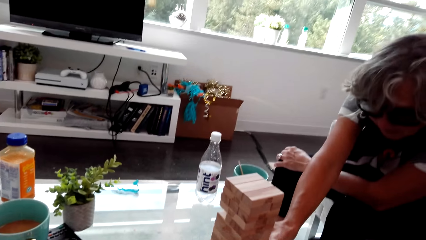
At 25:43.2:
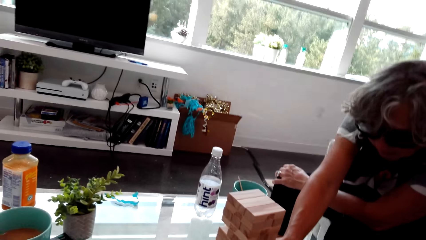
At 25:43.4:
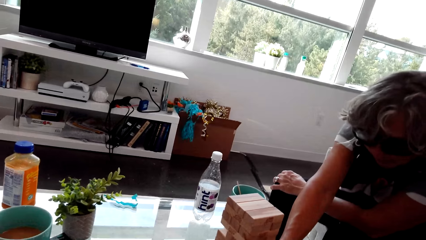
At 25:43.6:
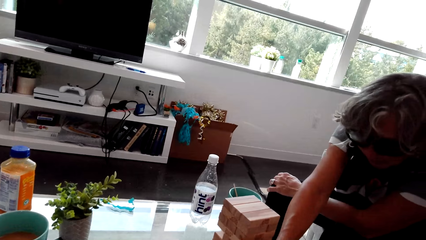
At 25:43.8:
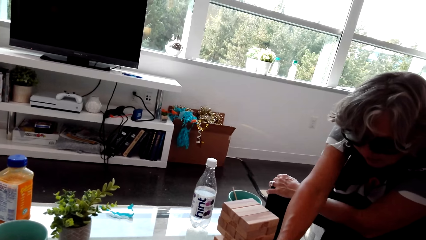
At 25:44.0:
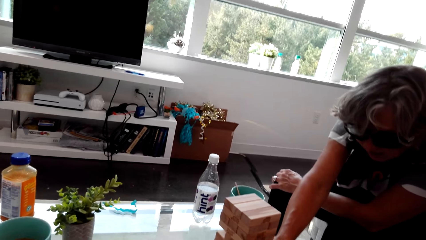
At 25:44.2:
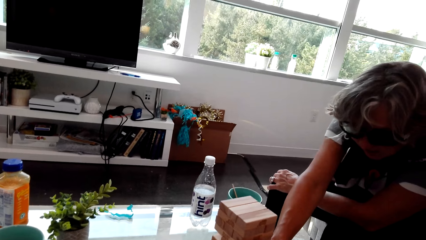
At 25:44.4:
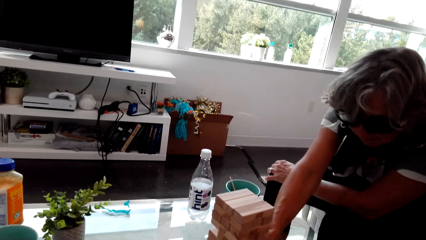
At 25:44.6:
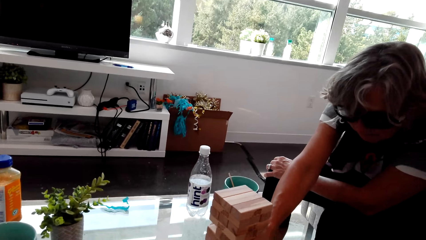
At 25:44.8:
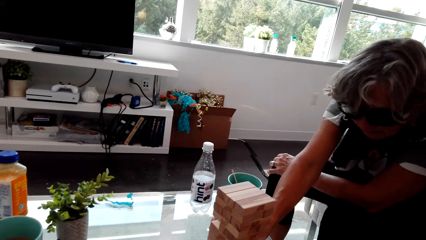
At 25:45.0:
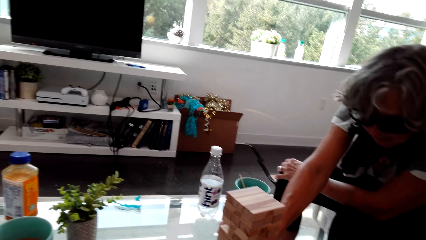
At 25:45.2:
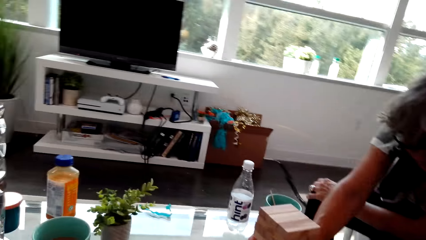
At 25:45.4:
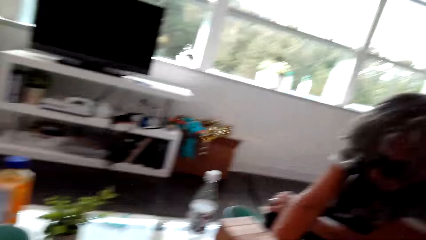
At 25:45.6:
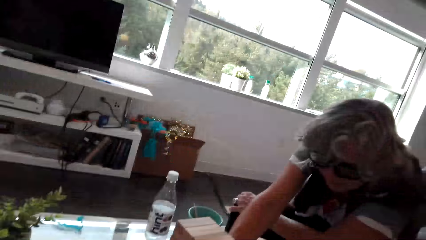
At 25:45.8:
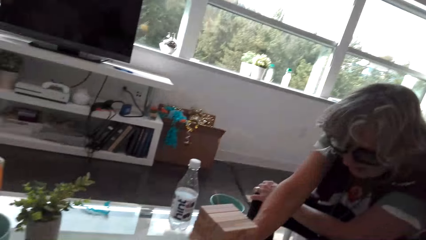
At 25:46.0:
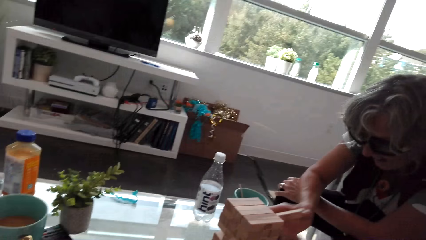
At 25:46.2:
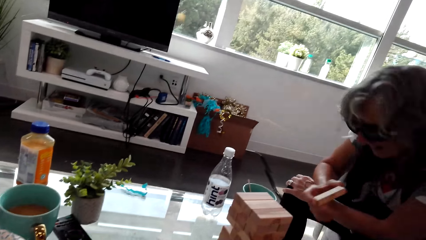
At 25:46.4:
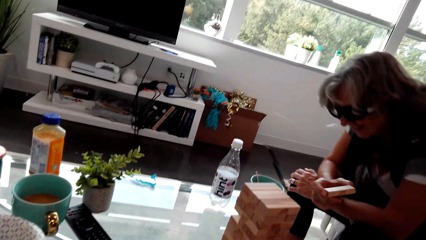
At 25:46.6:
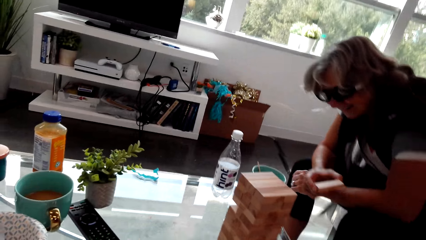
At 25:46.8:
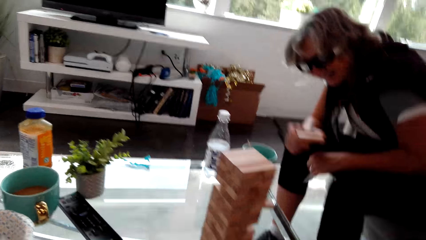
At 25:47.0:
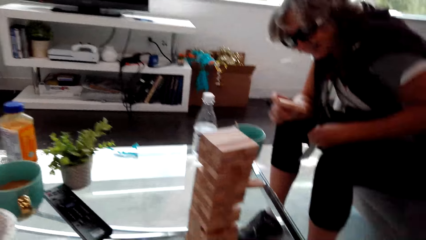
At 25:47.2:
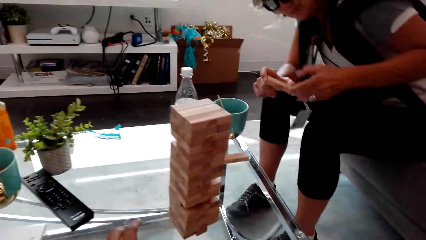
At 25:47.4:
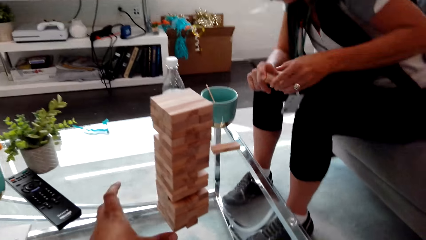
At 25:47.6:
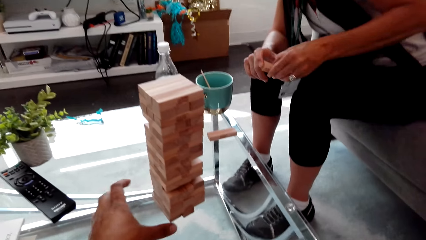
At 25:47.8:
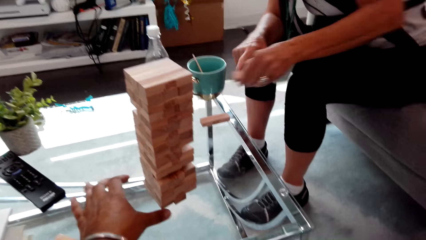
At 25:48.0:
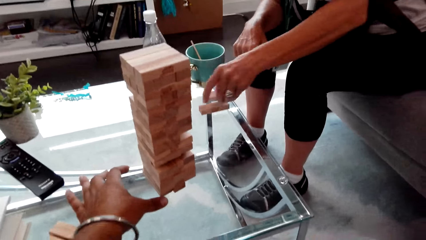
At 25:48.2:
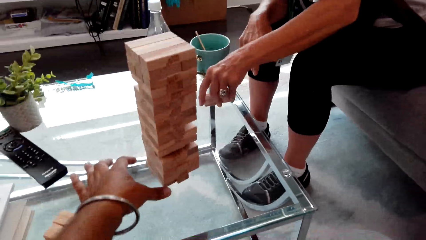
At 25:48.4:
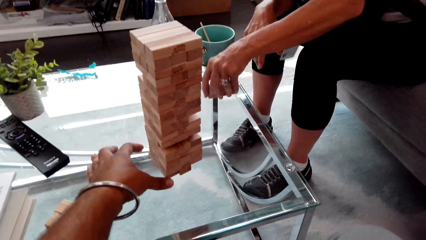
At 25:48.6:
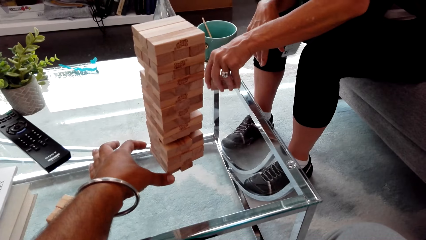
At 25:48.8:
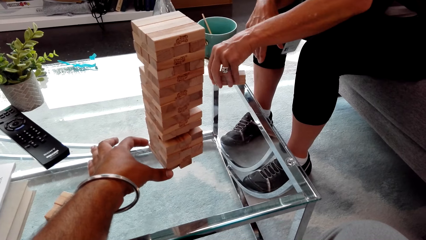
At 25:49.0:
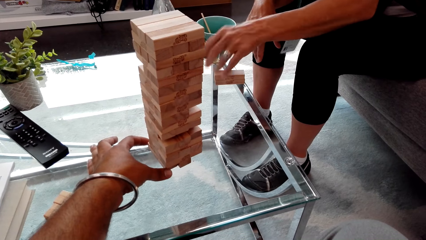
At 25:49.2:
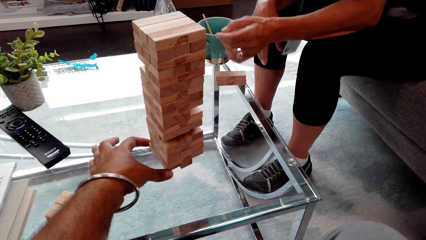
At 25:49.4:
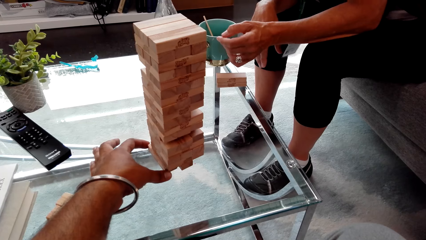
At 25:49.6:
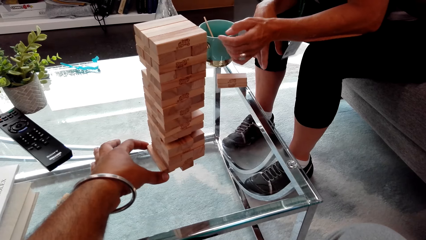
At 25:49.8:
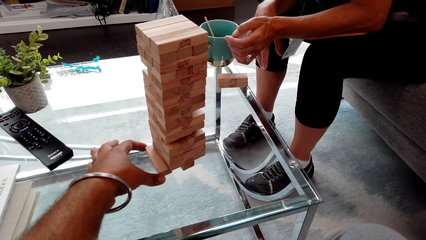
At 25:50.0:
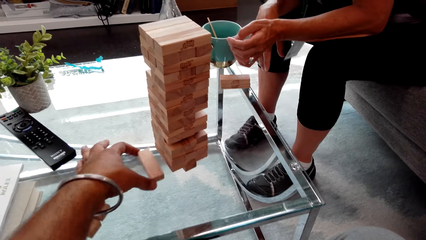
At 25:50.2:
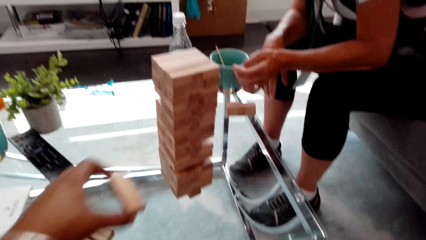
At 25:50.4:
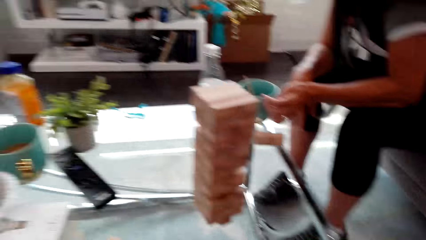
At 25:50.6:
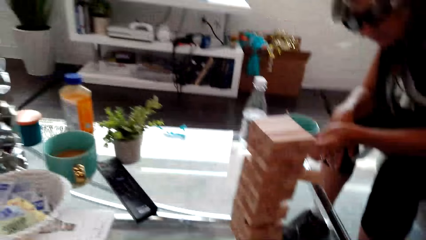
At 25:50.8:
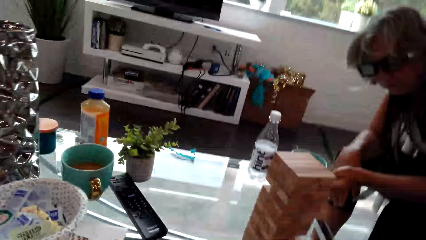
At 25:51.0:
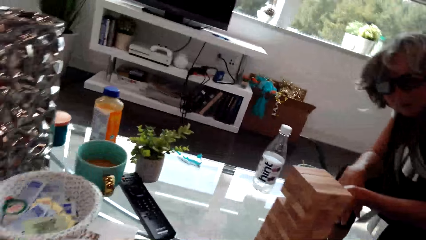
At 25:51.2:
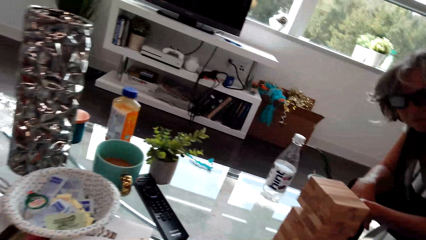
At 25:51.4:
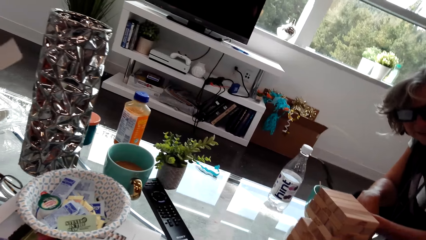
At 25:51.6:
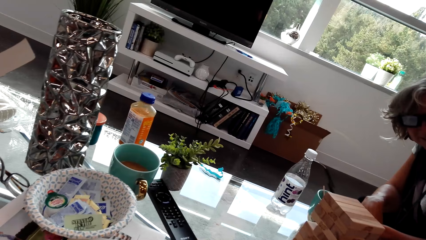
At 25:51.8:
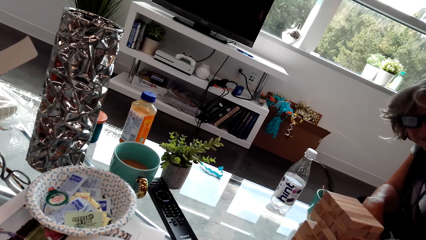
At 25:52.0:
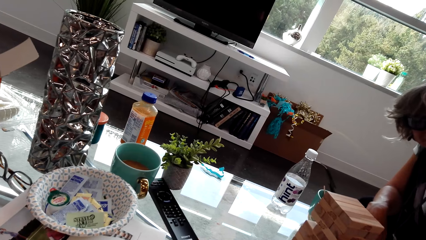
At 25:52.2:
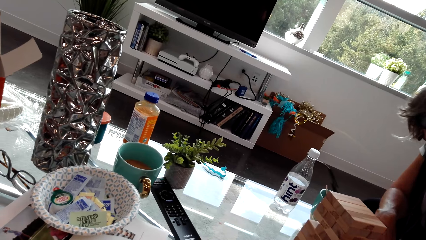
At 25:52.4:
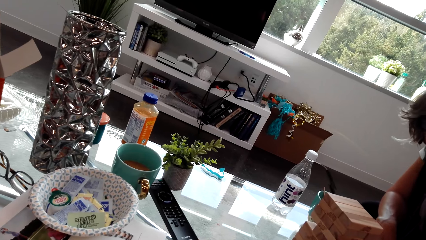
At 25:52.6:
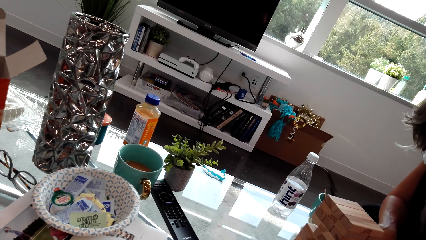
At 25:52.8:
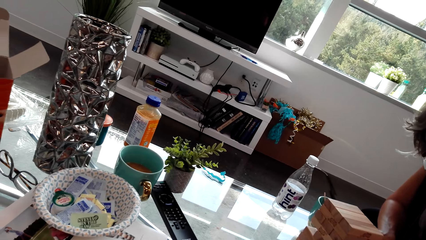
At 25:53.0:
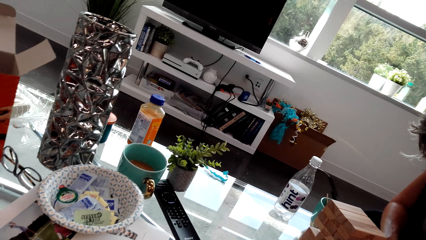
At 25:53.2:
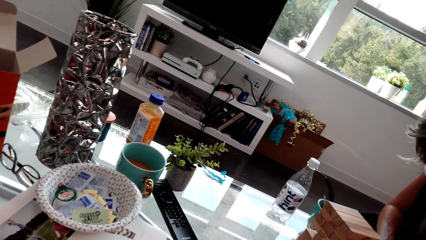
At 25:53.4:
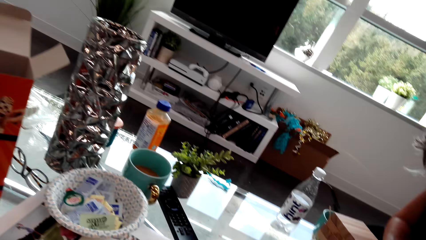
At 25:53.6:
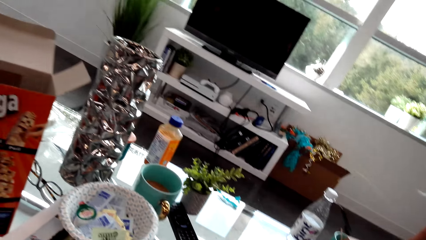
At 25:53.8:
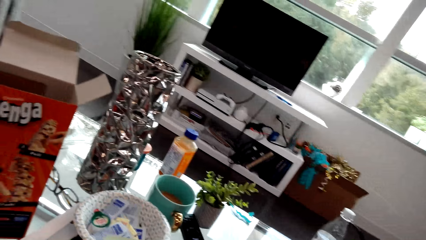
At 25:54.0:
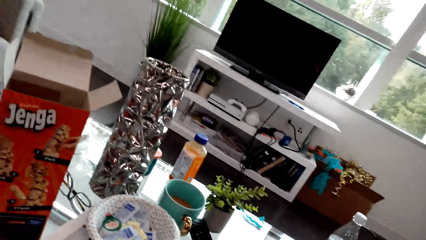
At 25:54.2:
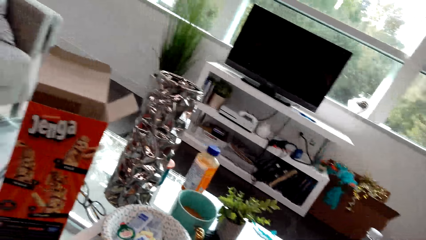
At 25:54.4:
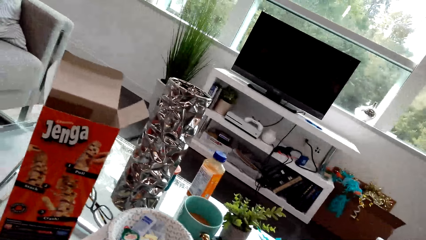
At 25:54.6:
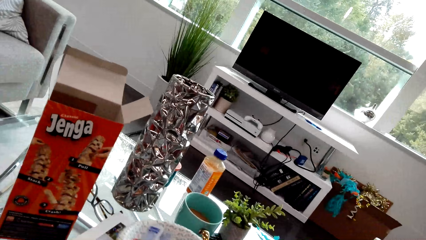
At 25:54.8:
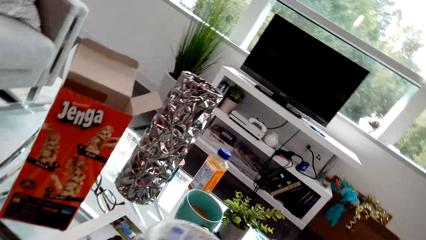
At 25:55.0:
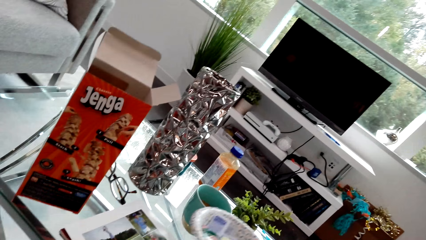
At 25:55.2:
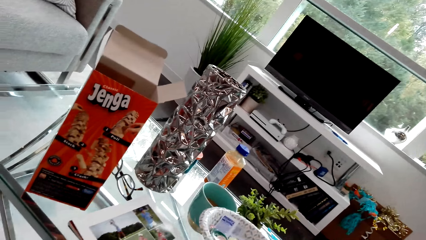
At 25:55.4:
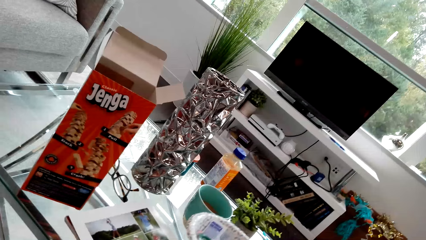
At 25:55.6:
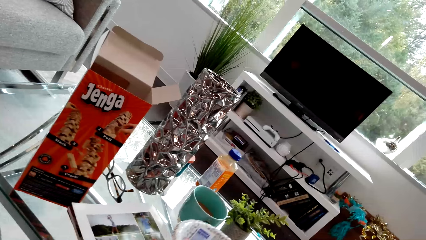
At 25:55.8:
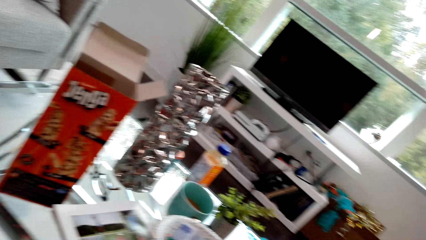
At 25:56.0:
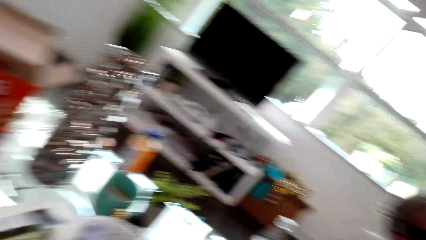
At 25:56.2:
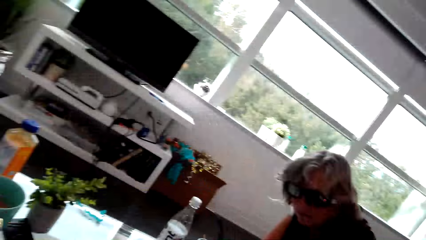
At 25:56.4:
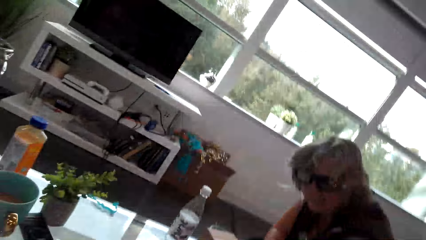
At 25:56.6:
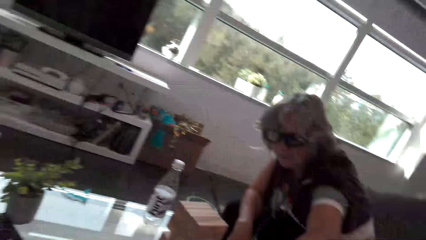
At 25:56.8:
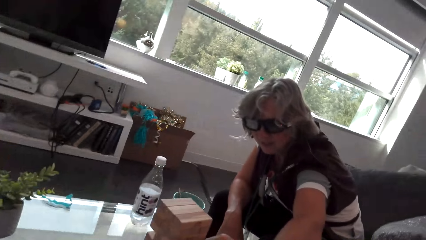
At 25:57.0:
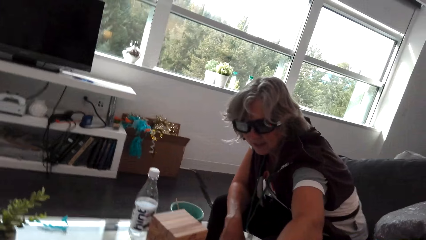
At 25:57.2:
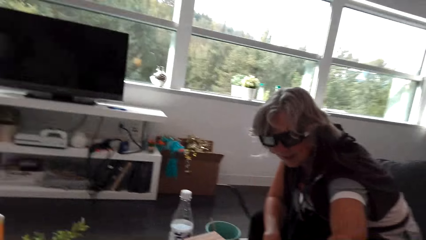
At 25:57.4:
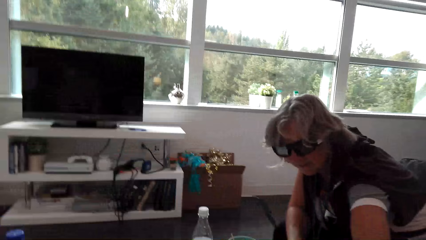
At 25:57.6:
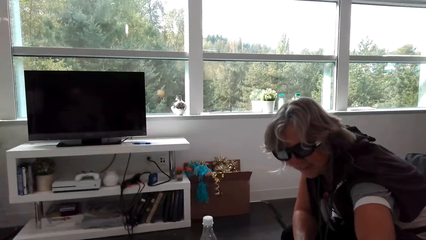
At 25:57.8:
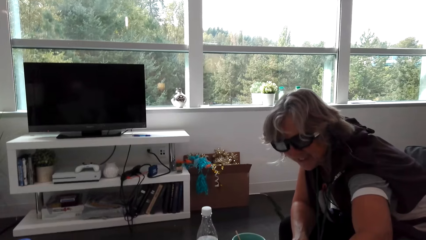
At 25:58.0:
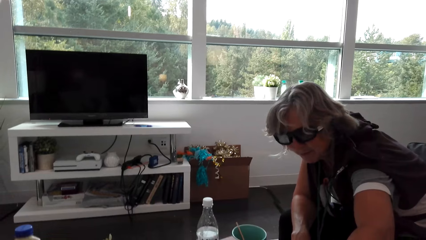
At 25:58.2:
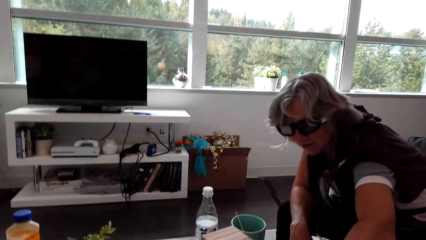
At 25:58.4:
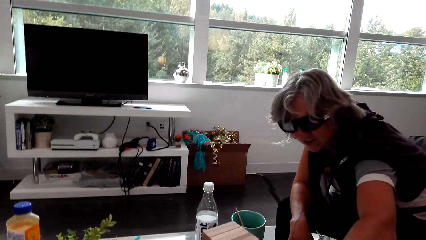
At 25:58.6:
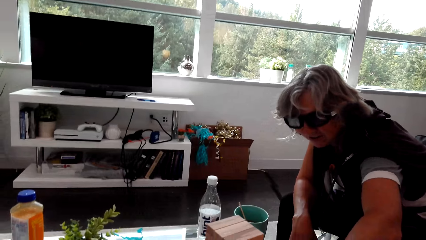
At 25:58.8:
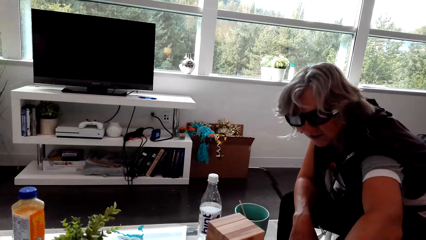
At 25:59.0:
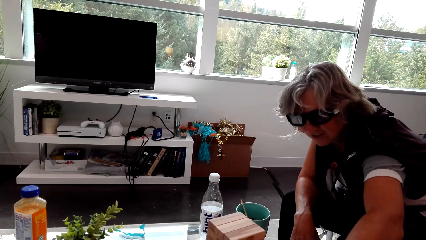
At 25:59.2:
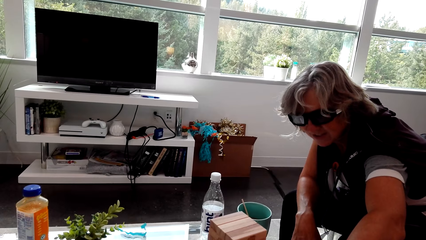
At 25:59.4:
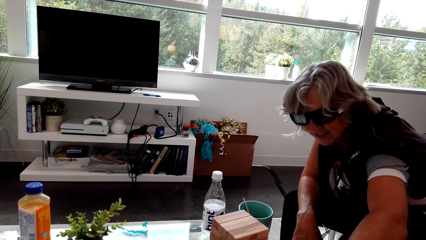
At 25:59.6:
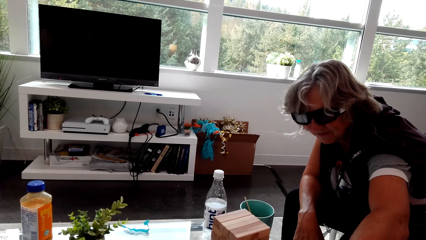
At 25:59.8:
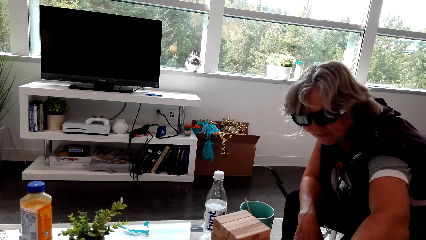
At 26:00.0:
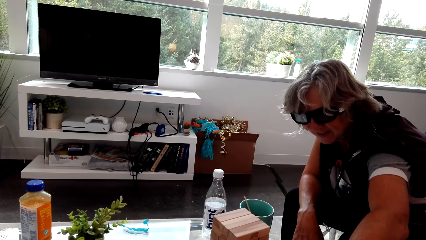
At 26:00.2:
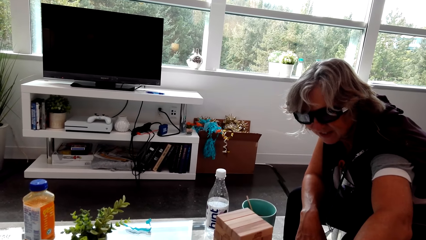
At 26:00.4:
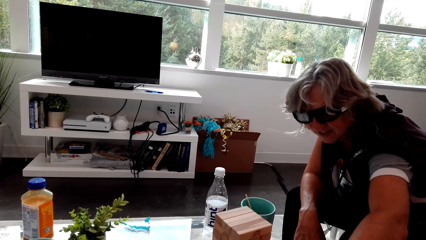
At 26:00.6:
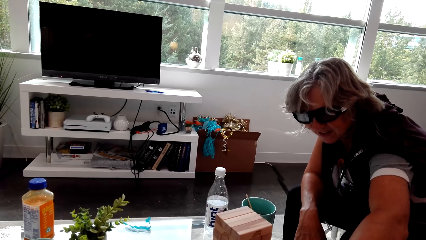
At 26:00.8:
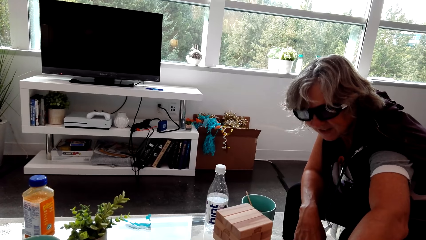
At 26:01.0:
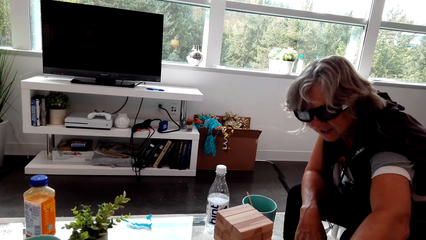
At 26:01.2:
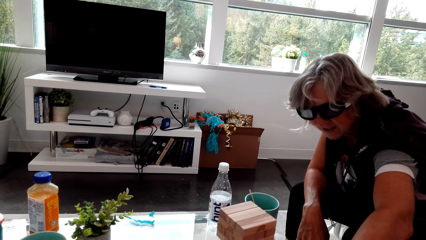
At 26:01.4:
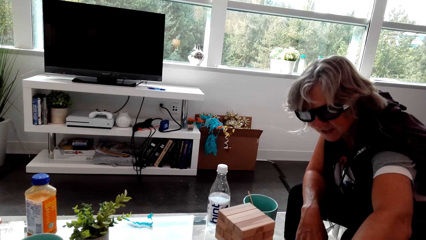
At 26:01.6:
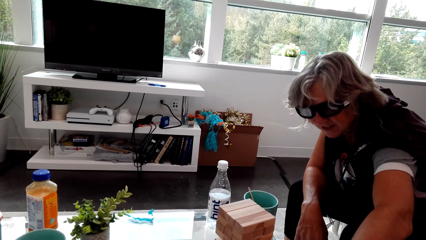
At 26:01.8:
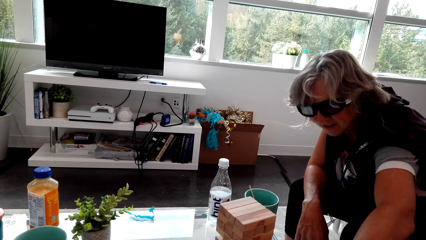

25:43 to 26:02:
A lady holds the product with the right hand. The lady places the trembling tower huddle on the table. The camera wearer plays the trembling tower game and talks with the lady. They hold the wood. They talk with the lady again and look around. They look at the box. They touch something and look around. They talk with the lady. The lady plays the trembling tower game.
